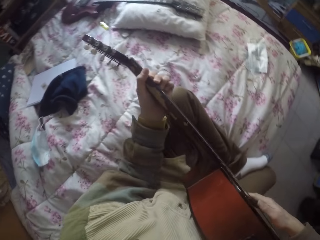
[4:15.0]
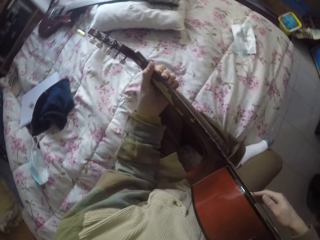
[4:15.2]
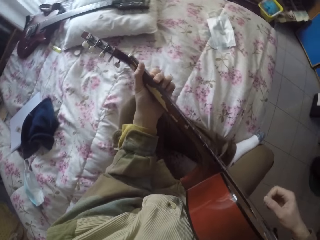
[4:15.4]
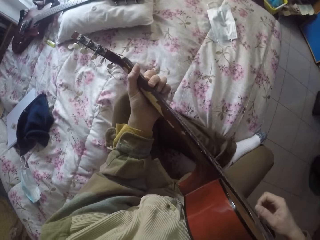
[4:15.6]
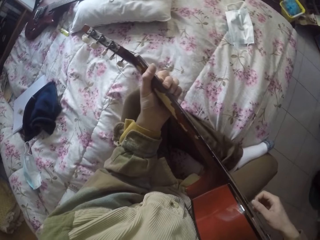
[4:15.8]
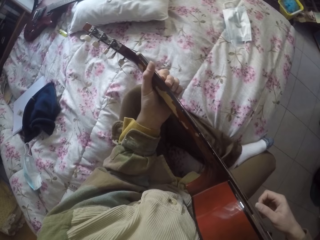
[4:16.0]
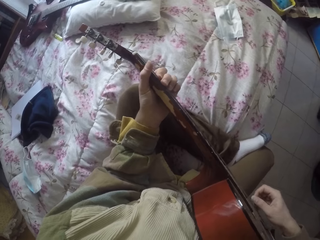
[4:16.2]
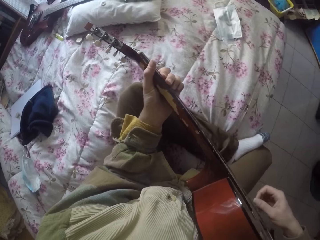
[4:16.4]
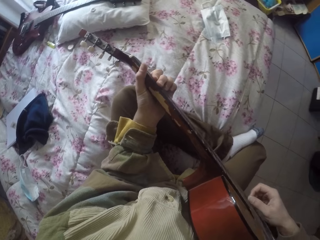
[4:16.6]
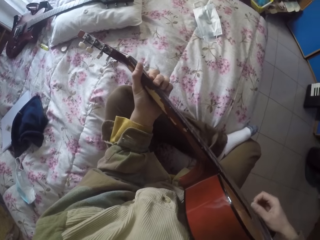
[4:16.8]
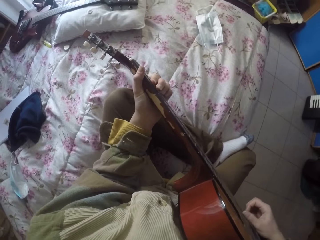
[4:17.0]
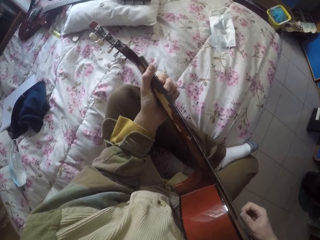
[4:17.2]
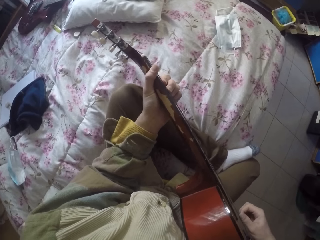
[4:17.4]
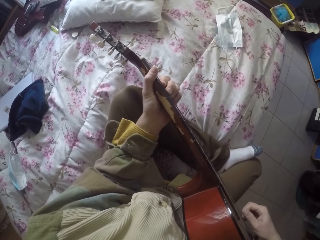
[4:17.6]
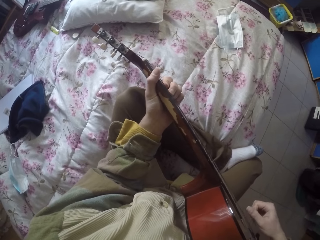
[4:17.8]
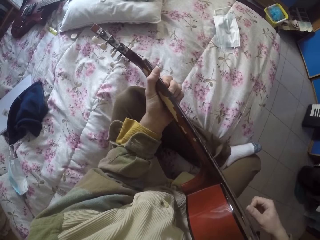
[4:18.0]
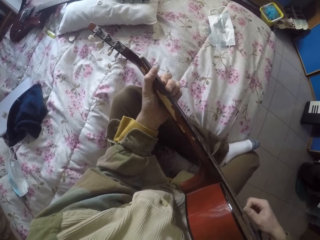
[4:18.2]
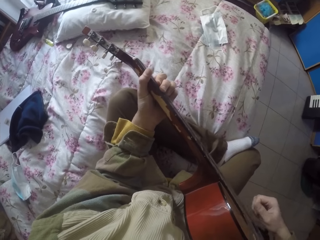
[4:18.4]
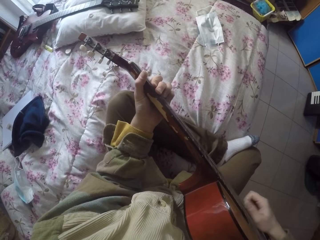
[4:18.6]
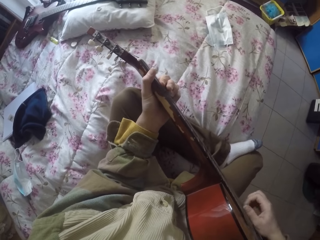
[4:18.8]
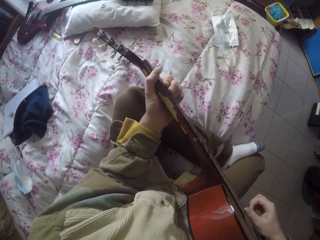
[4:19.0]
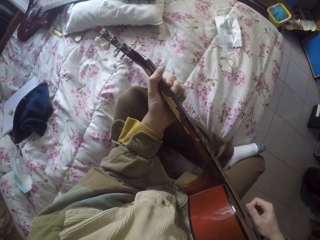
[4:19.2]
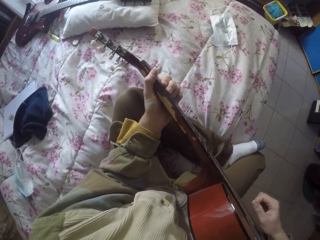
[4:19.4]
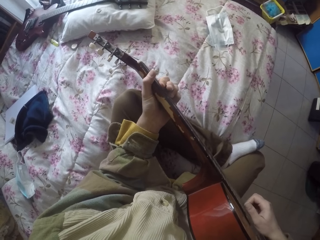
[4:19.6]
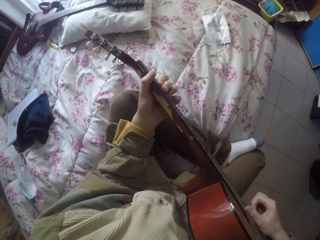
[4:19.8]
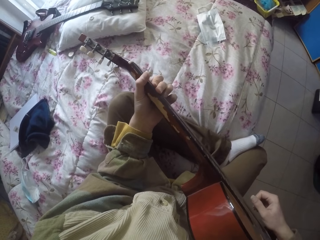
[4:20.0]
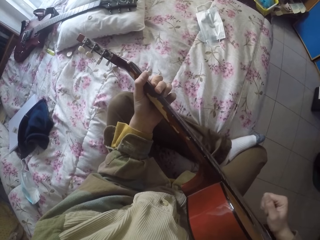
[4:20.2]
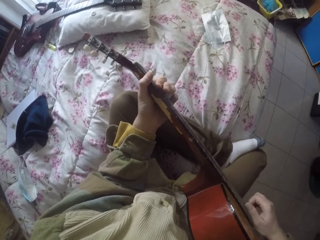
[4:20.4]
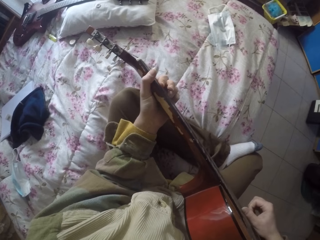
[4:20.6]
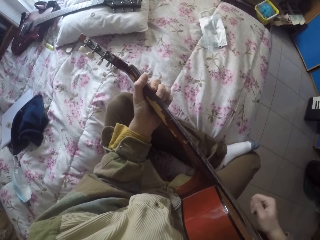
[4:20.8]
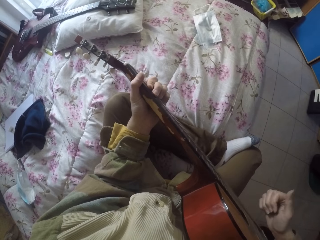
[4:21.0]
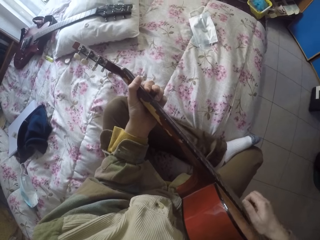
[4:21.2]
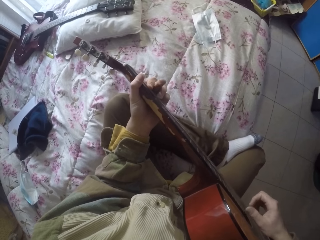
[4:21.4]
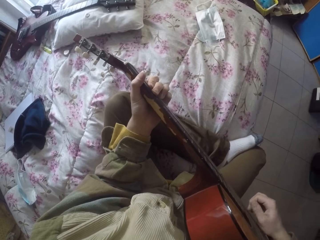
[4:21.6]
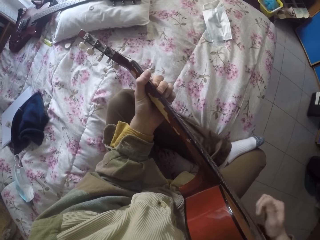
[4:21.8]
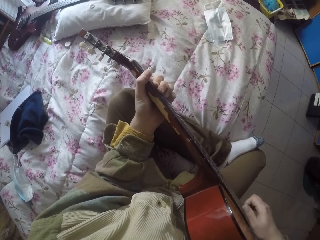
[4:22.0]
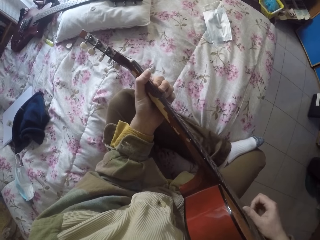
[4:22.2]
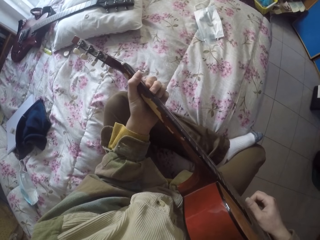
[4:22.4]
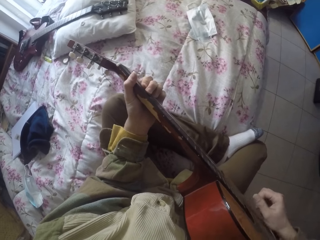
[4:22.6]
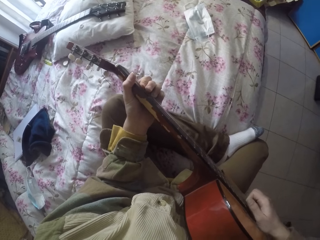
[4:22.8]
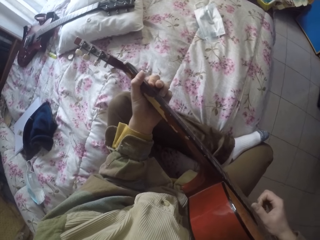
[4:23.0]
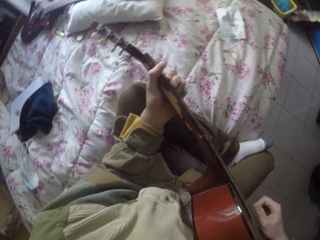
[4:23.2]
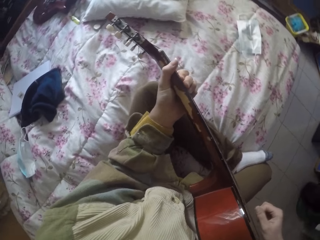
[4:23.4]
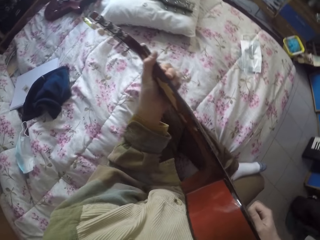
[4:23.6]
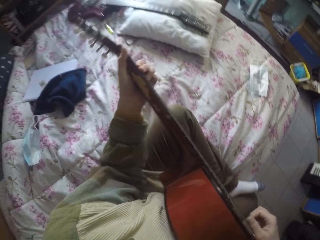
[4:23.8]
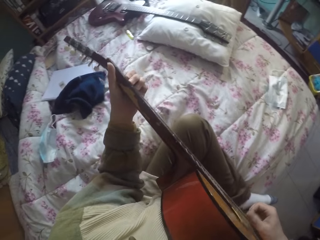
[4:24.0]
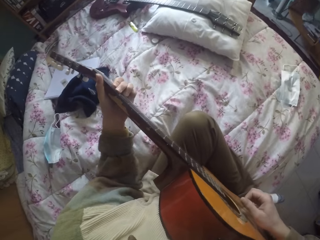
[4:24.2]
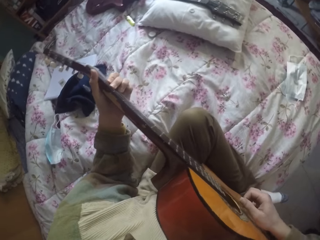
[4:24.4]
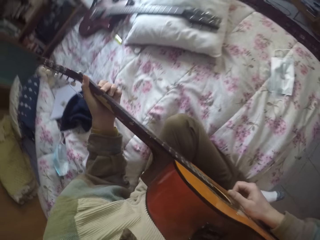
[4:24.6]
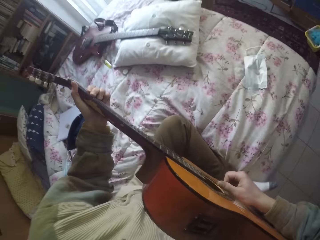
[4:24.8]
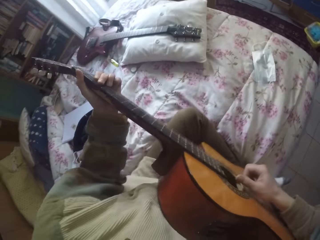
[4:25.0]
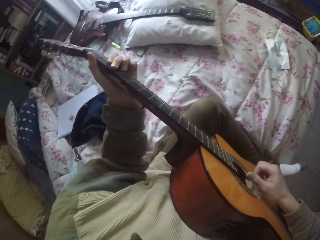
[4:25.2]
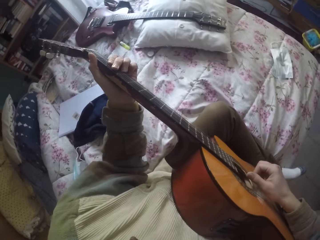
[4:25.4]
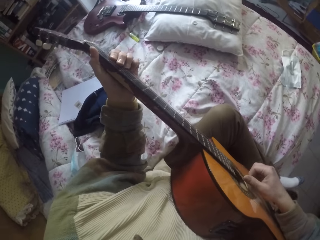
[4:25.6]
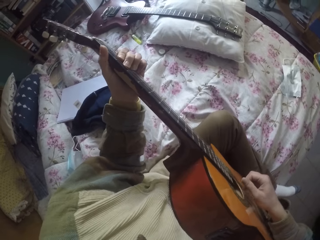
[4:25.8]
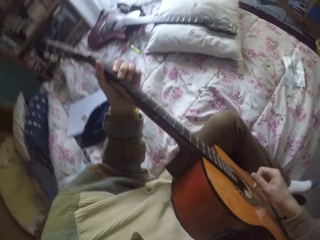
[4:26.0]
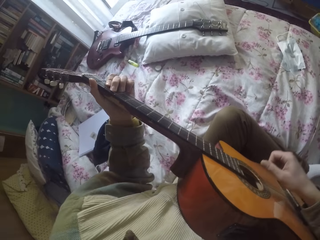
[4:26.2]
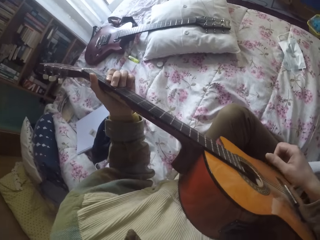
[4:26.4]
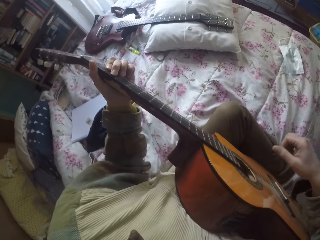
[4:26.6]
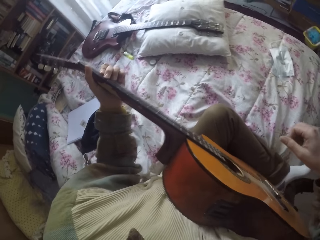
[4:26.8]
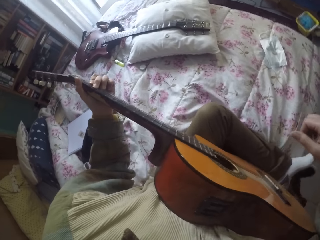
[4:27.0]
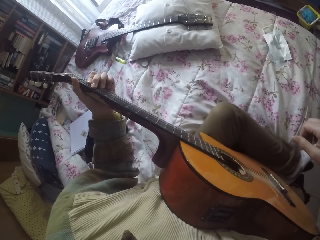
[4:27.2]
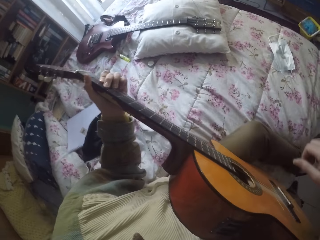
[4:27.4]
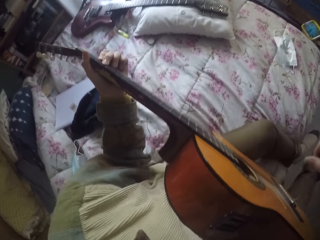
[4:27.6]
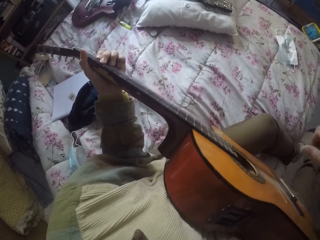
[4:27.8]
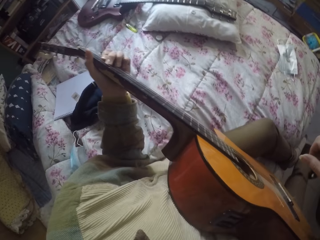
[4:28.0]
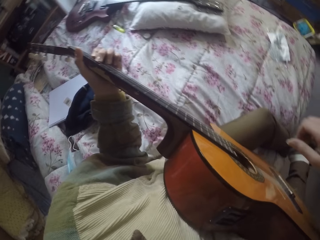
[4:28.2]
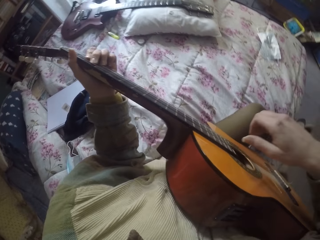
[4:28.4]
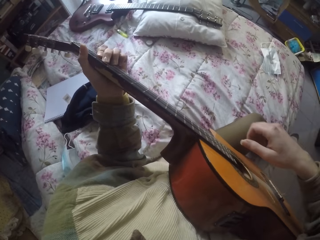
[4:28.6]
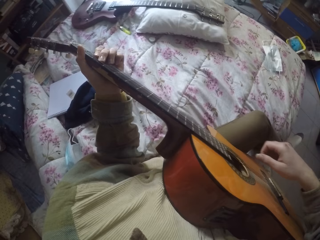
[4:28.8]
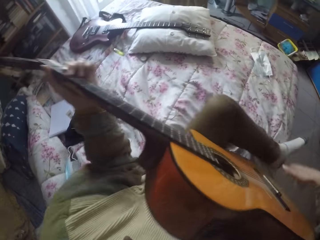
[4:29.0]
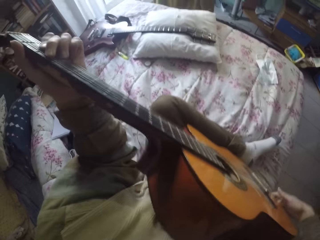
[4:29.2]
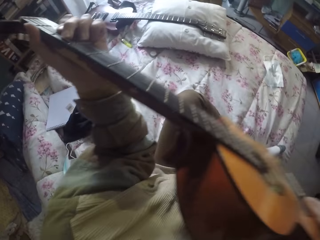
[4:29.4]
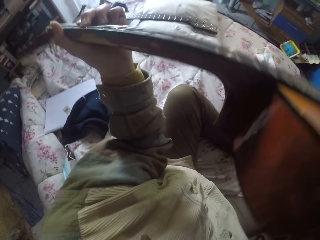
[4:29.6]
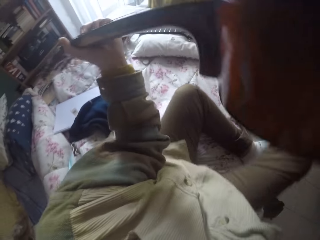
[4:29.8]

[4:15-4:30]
The camera wearer moves the guitar. They play the guitar. They tap the guitar. They adjust the guitar. They move the guitar. They move along the bed. They remove a shoe. They move a bit.

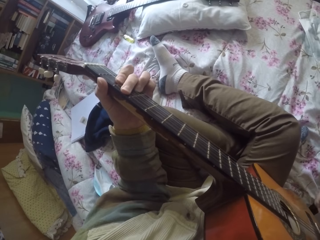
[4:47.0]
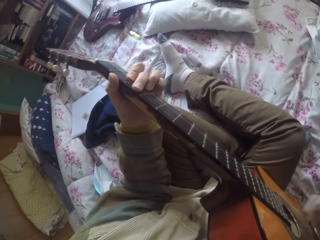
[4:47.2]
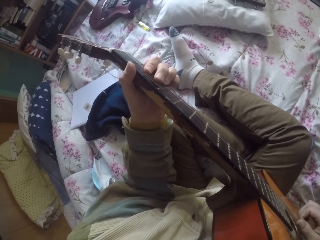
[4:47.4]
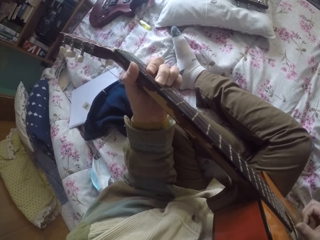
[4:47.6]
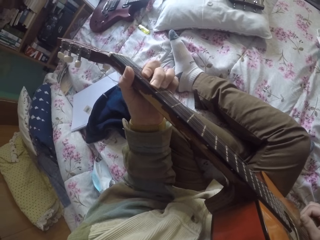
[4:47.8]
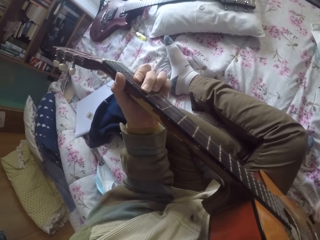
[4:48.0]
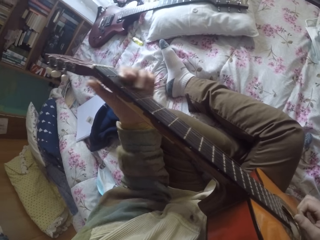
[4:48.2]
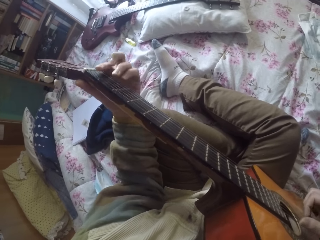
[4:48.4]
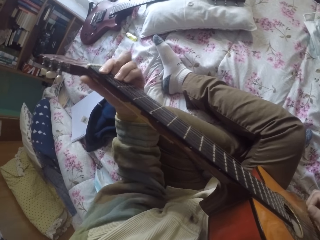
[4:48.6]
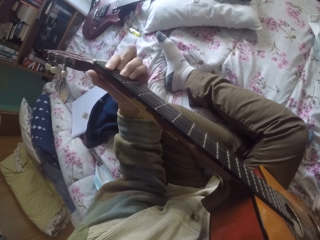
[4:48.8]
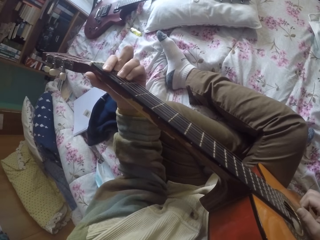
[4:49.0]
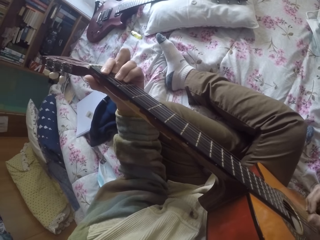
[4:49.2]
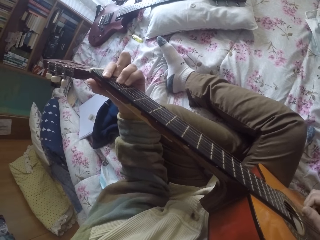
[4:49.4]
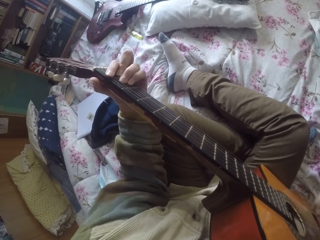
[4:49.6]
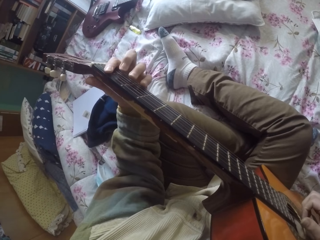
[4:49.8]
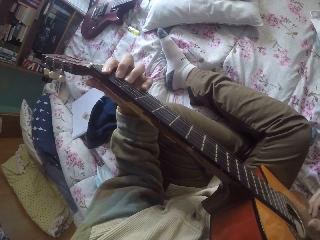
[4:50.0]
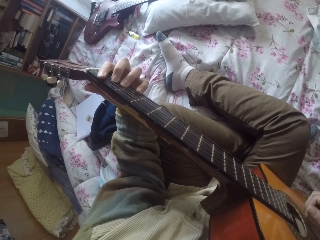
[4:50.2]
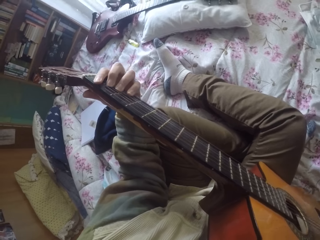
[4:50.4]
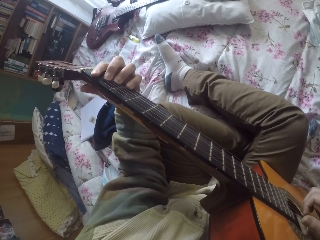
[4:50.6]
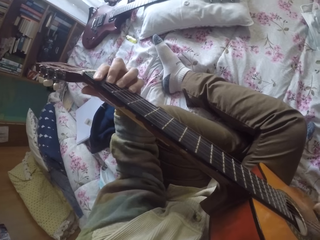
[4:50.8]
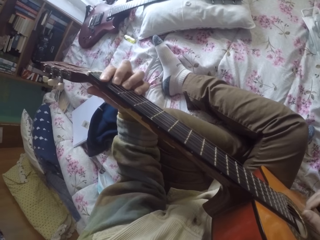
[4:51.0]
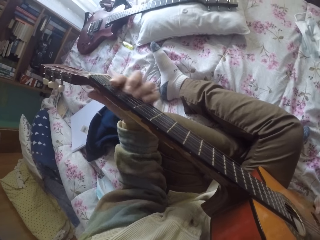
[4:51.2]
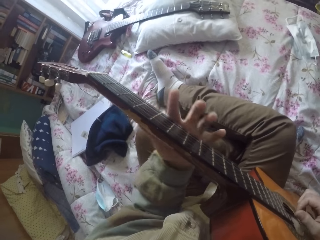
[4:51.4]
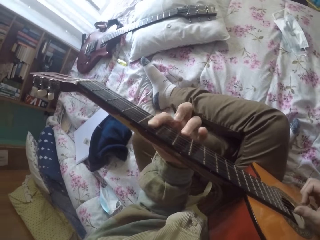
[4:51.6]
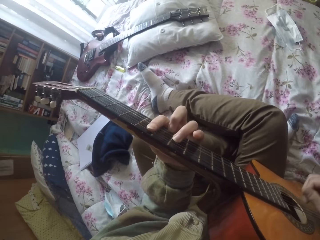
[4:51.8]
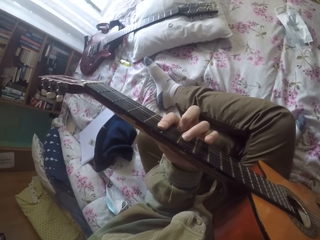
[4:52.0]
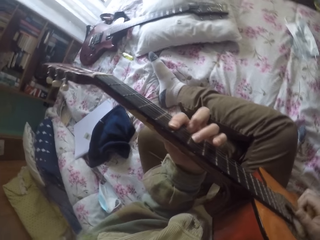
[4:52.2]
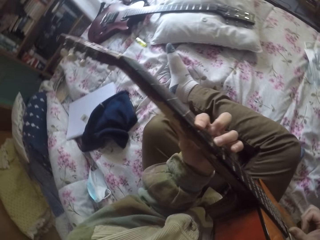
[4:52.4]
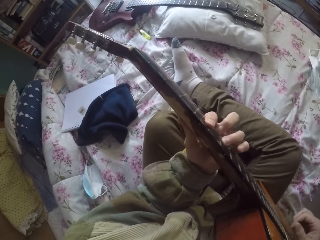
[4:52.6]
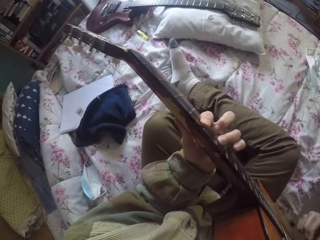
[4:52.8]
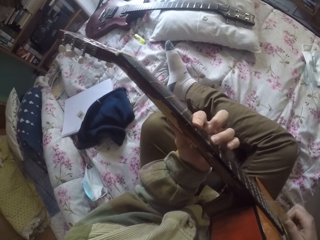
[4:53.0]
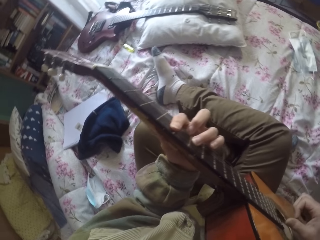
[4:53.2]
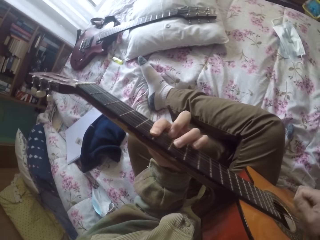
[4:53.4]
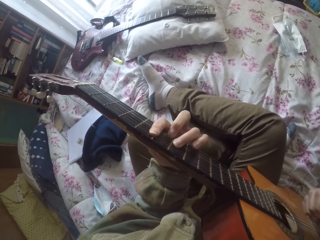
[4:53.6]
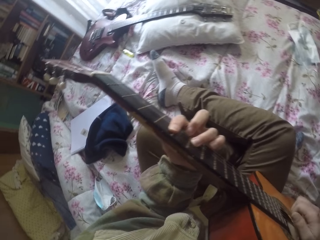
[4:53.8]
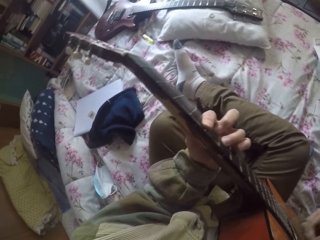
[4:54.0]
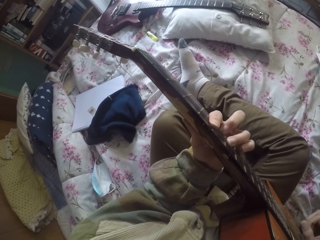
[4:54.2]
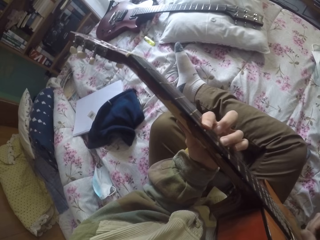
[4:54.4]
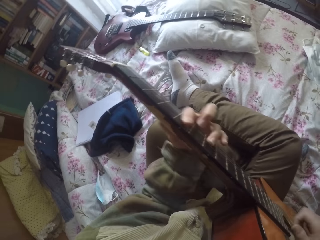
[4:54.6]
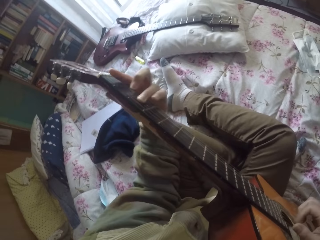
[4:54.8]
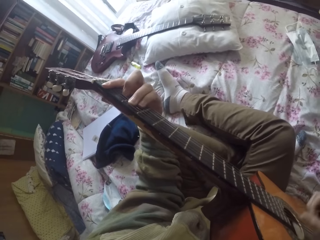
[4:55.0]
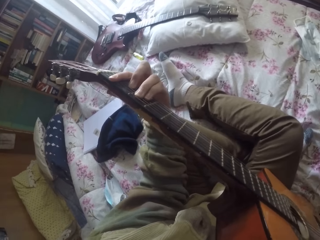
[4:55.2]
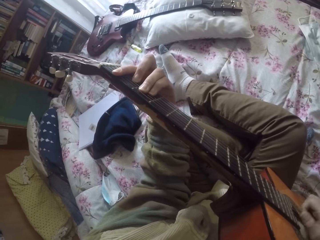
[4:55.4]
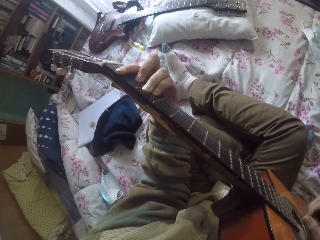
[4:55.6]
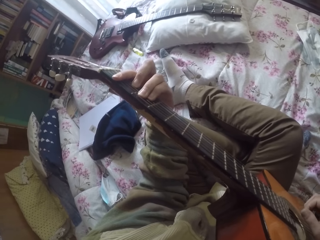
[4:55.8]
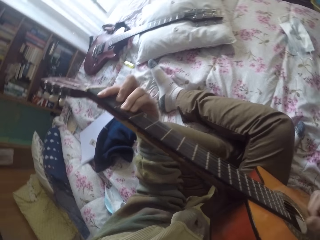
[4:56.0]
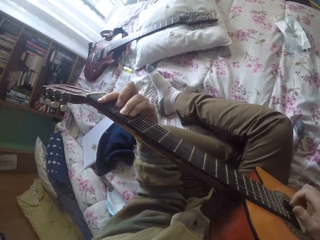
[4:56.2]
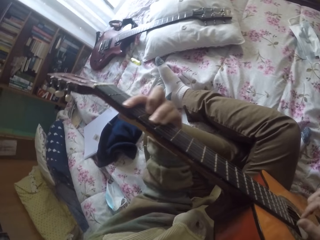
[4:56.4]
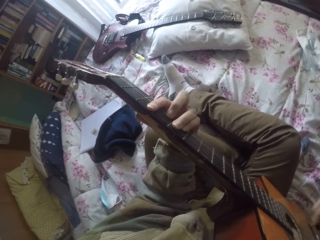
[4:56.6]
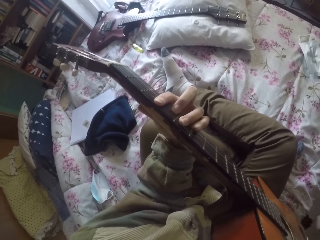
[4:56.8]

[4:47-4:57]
The camera wearer plays the guitar strings with the left hand. They play the guitar strings with the right hand. They play the guitar strings with the left hand. They play the guitar strings with the left hand again.
